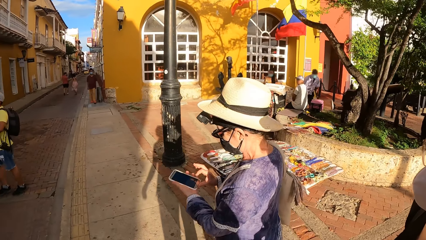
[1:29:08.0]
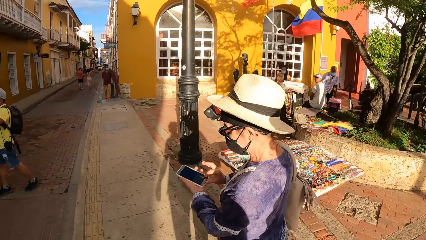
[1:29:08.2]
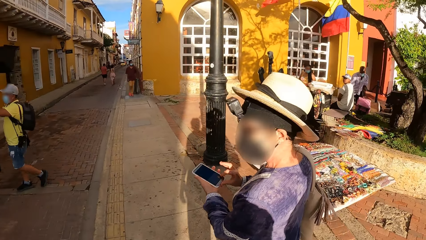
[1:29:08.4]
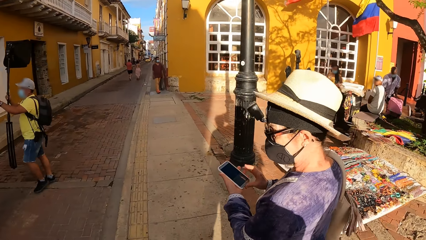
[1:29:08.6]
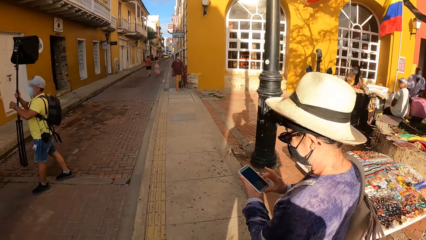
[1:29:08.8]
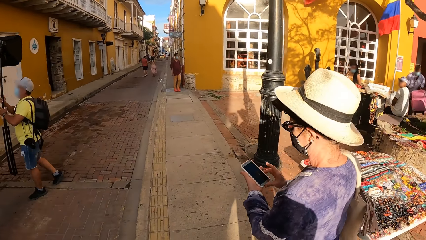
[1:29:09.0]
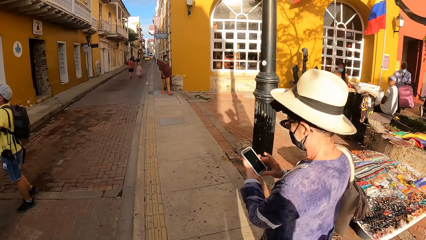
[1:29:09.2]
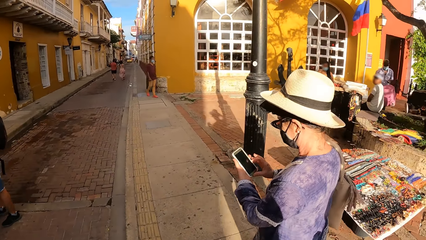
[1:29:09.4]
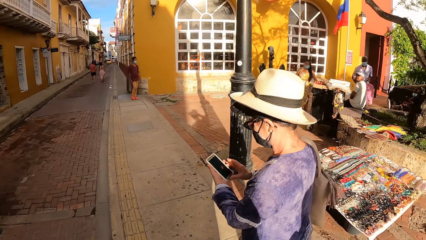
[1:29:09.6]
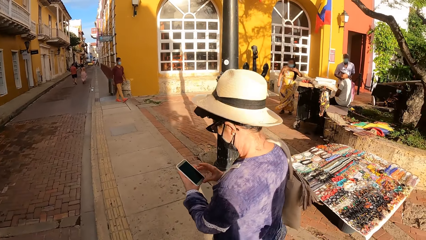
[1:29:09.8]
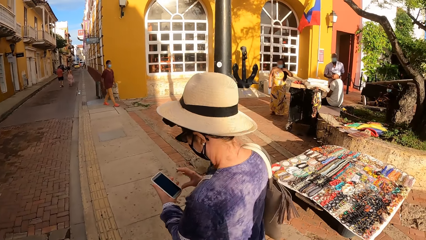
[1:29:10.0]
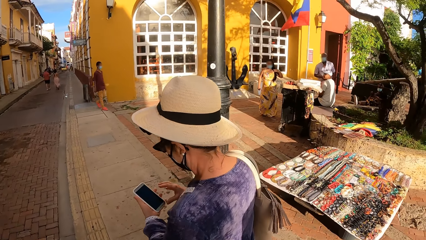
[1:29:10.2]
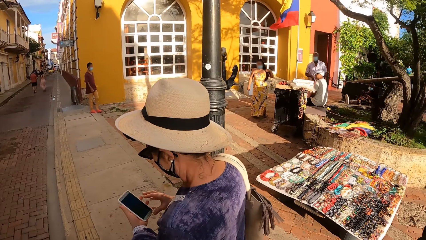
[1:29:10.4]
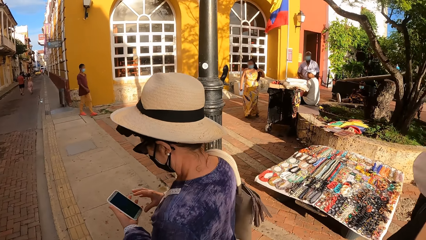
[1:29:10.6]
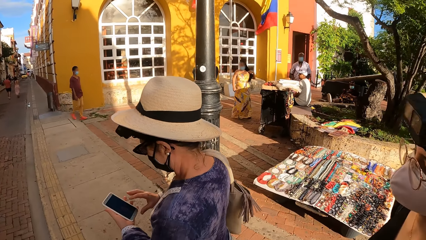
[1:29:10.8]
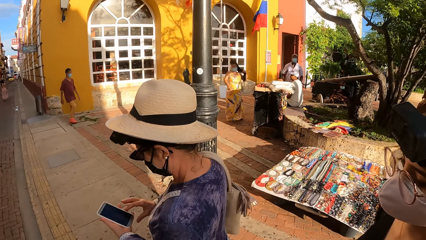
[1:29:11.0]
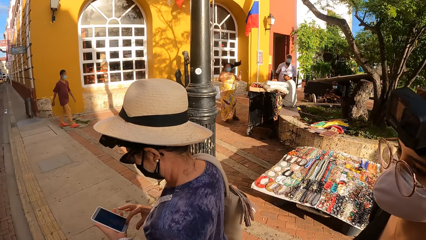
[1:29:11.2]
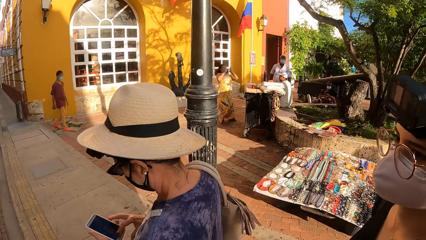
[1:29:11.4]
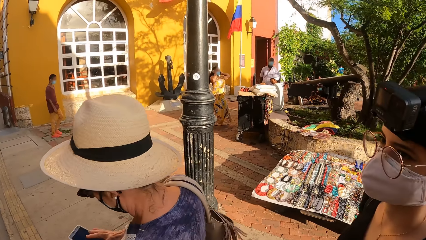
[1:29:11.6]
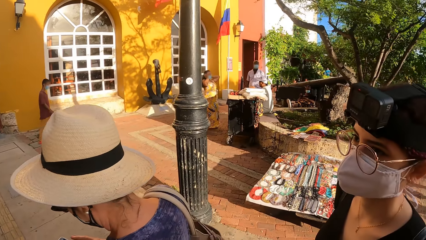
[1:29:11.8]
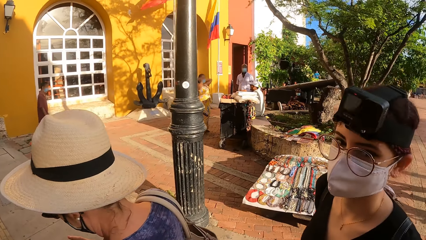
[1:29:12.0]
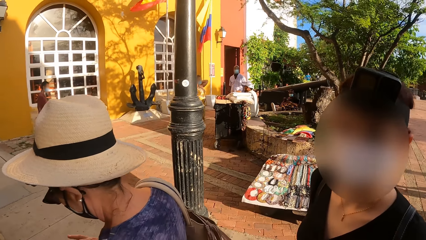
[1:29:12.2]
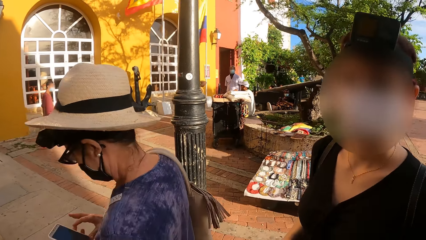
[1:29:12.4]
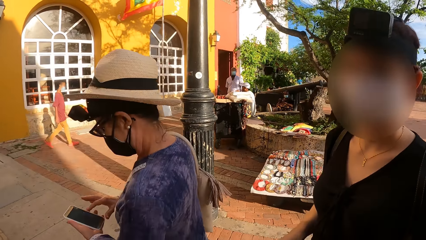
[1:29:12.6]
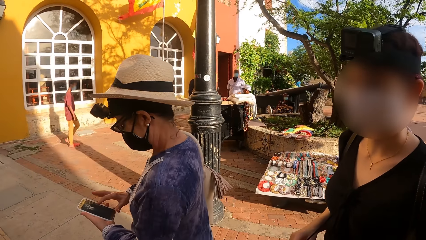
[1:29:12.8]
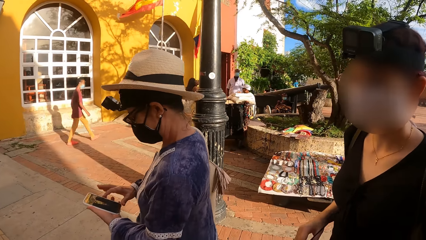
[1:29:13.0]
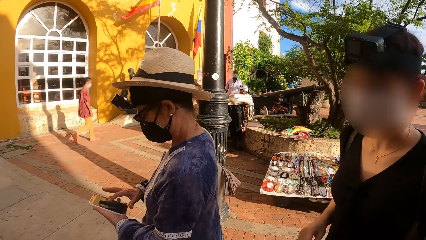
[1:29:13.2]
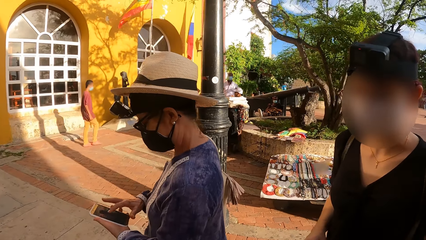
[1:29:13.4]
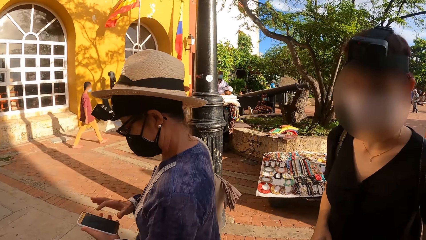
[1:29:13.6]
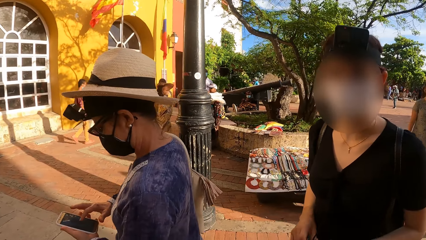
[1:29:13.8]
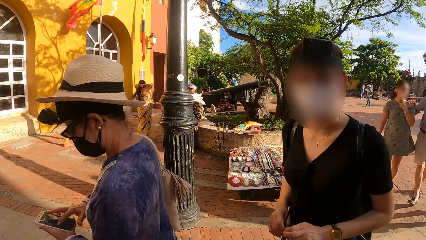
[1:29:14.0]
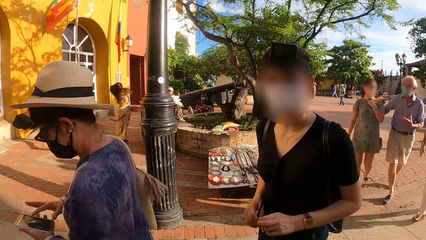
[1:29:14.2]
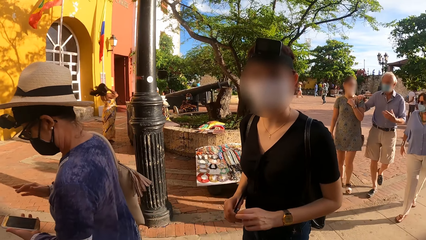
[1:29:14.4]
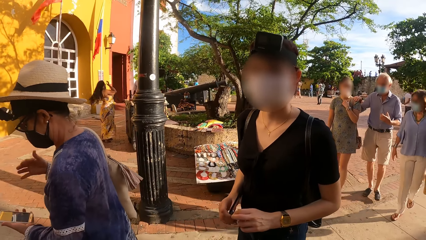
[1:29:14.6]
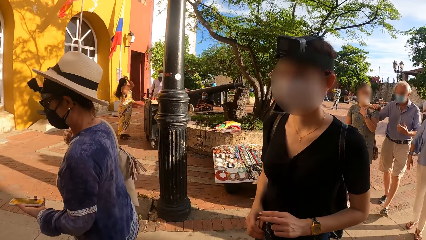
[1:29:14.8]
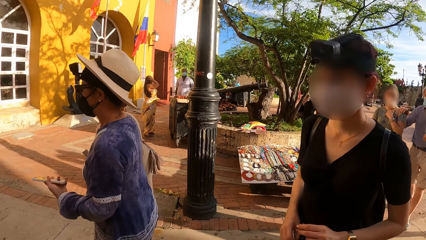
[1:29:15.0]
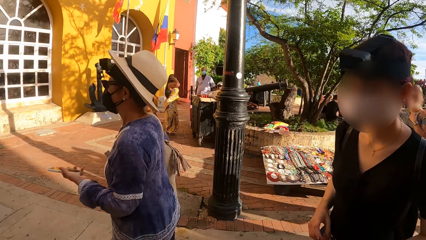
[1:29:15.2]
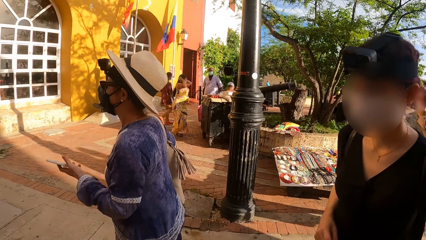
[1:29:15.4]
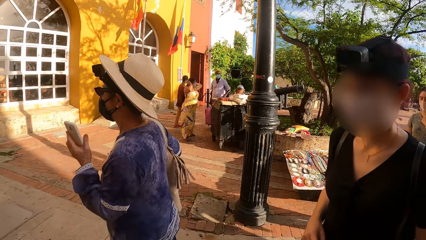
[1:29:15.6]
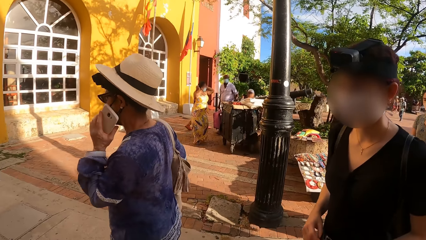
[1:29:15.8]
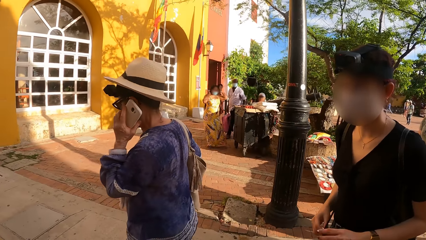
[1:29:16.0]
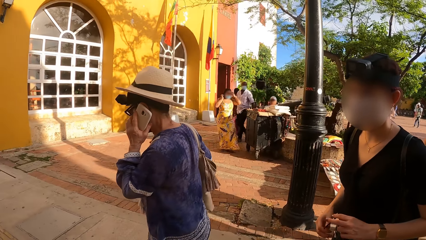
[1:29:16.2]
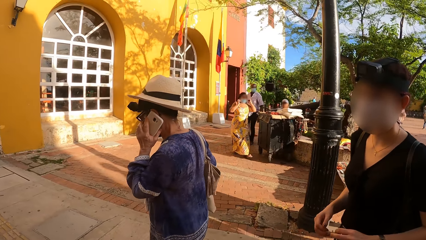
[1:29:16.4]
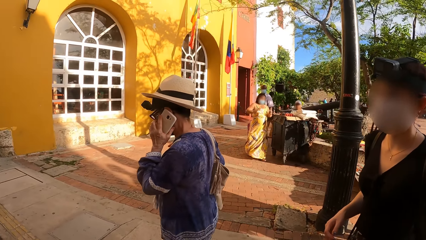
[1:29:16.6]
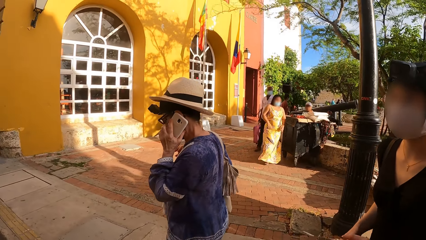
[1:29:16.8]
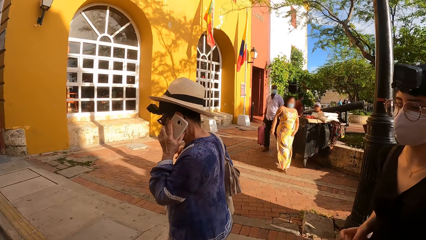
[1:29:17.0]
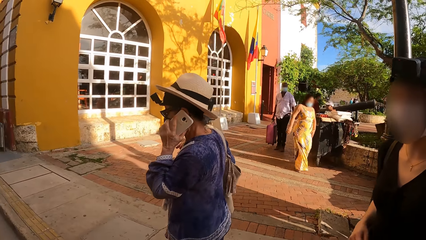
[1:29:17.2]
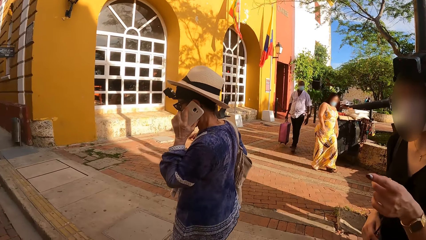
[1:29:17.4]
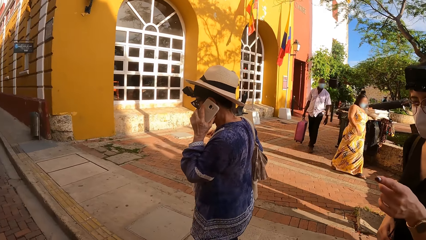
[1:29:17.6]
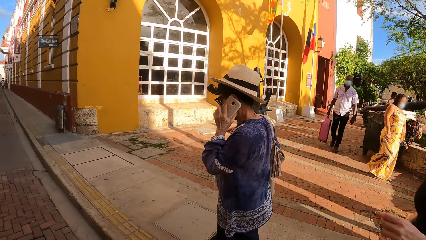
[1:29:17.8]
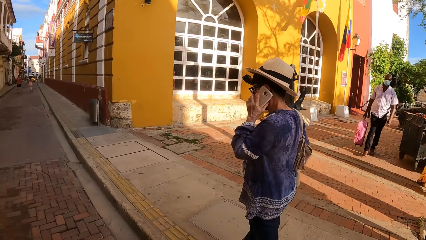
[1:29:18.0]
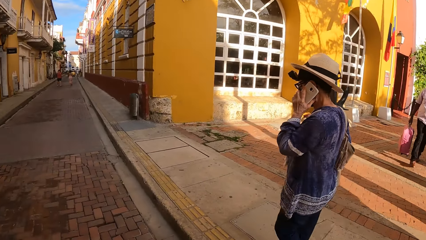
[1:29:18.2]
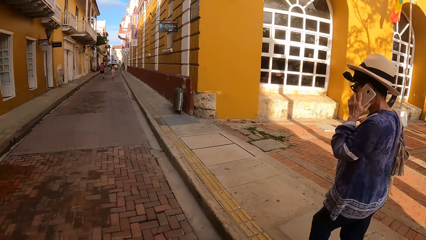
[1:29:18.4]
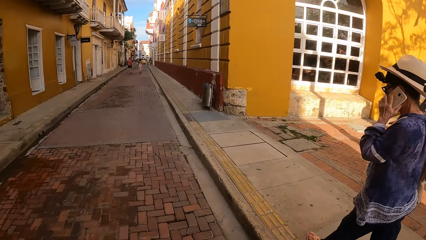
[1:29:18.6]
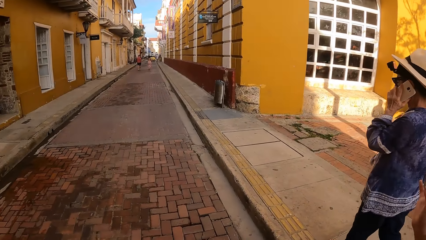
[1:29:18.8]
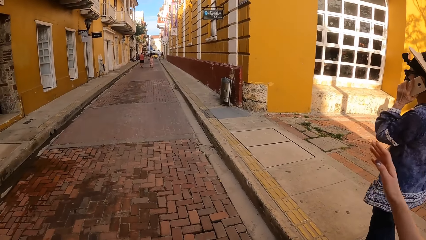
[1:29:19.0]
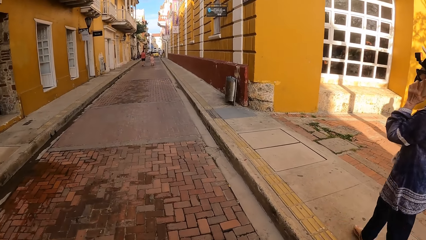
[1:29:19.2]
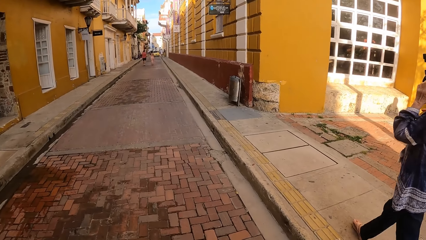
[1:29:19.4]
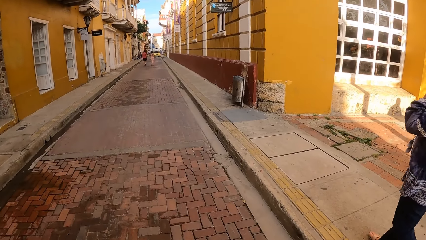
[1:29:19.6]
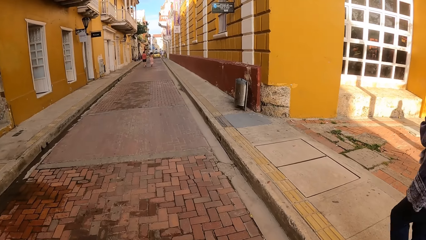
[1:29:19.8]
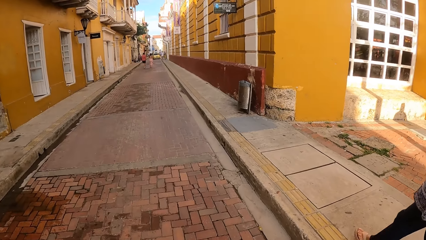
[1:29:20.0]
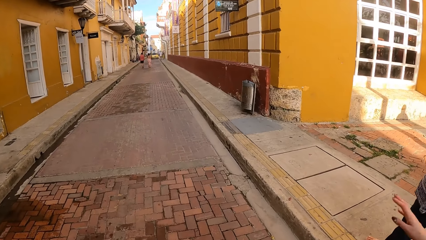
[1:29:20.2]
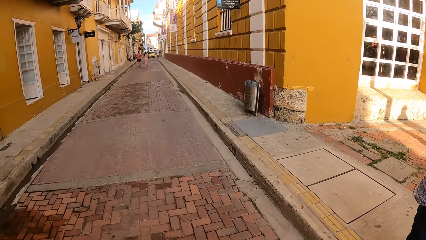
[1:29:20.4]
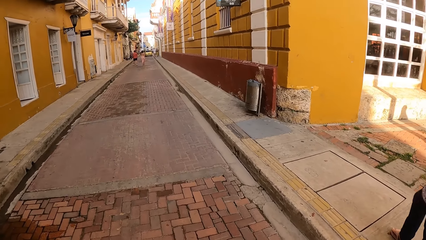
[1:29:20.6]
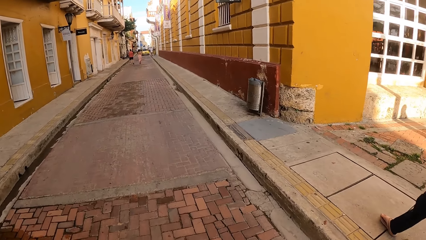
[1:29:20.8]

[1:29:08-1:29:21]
The woman puts the phone to her ear with her left hand.

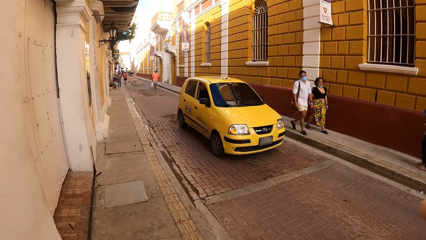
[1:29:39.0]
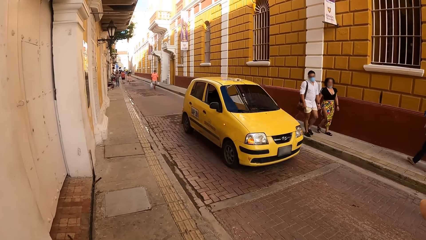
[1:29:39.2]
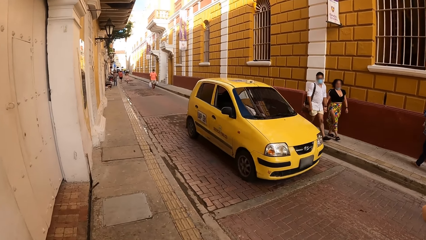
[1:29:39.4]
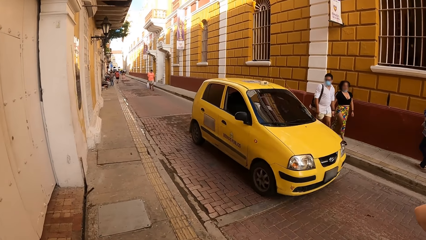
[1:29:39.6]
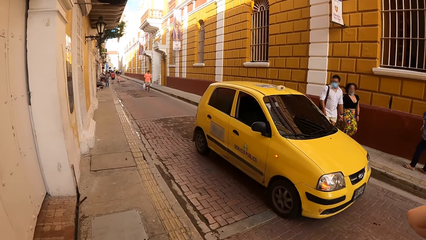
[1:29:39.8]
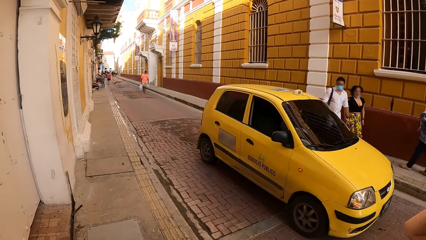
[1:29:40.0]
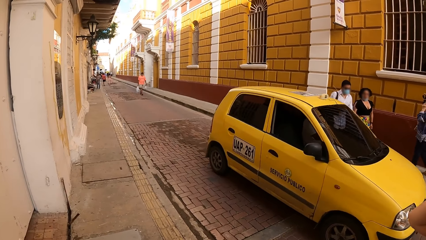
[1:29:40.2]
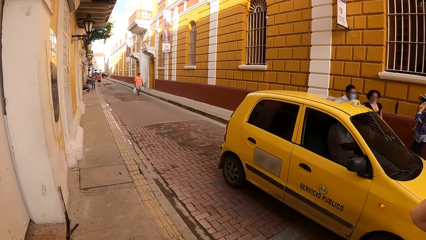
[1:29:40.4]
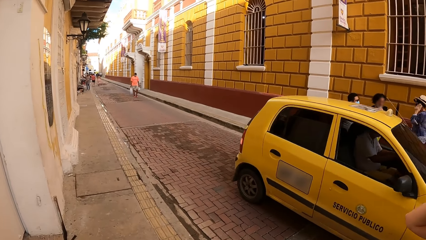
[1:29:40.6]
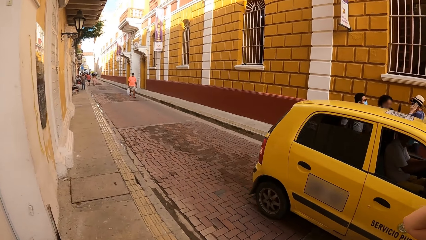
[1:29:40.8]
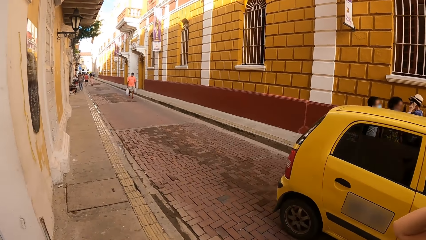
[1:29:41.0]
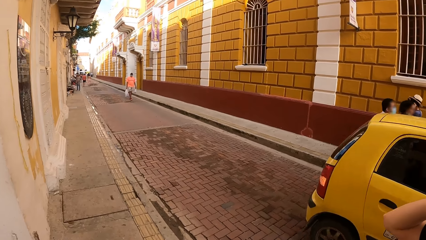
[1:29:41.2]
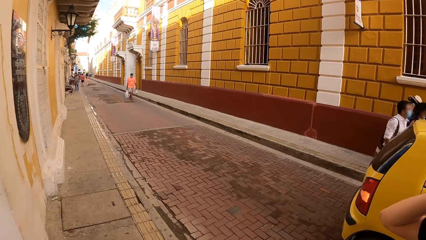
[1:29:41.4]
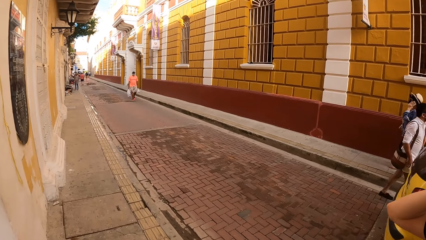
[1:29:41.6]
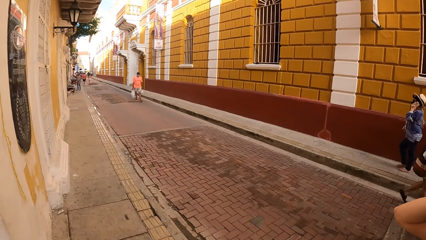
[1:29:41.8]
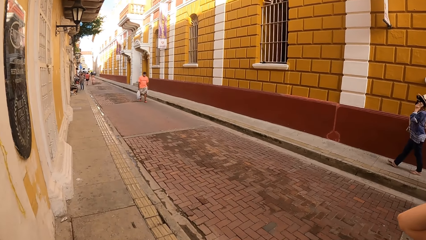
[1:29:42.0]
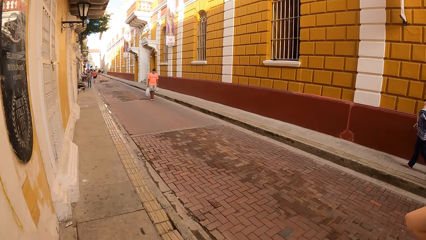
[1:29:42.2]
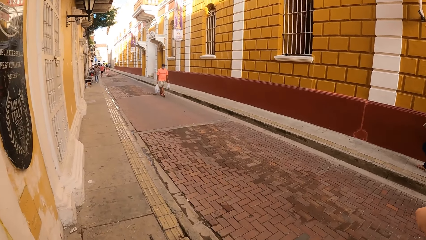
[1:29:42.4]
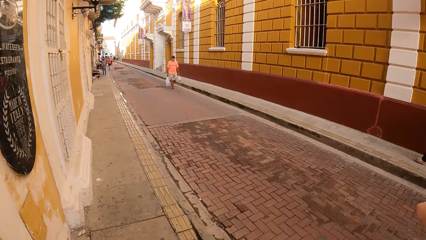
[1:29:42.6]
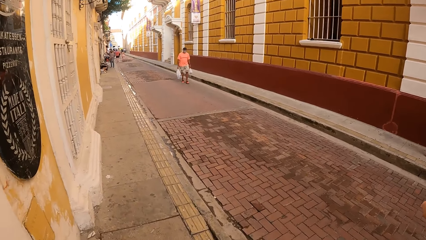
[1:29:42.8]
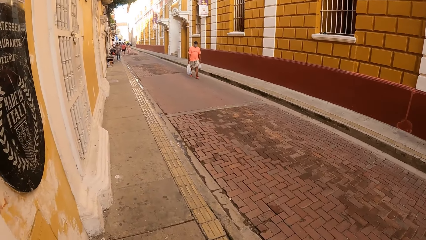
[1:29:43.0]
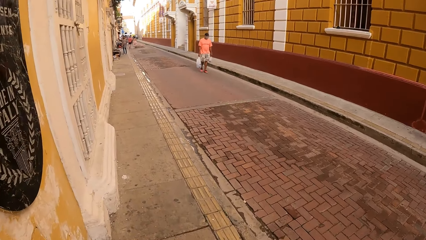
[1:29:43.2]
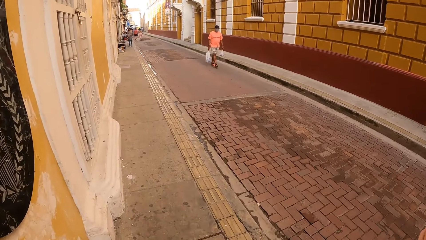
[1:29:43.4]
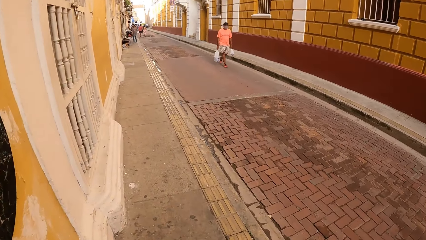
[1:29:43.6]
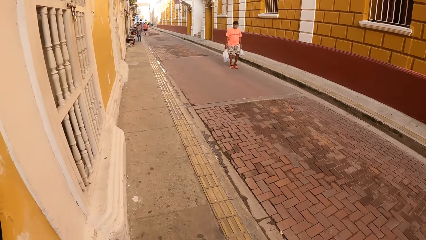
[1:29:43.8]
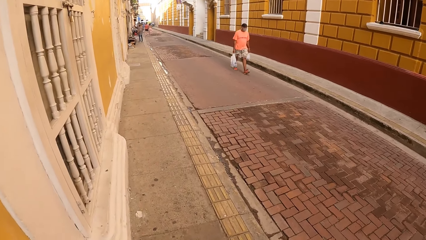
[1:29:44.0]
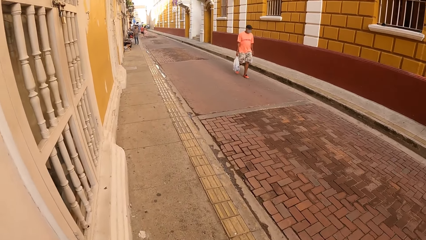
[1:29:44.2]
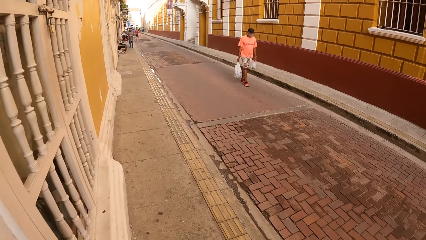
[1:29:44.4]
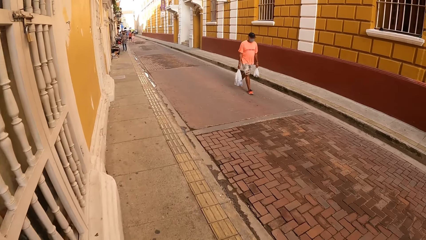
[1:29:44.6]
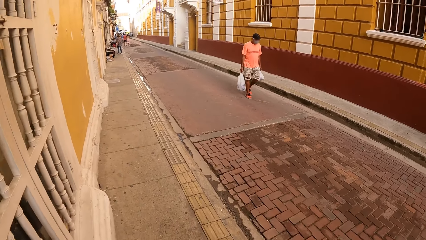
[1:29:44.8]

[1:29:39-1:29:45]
A yellow car drives past the camera wearer.
